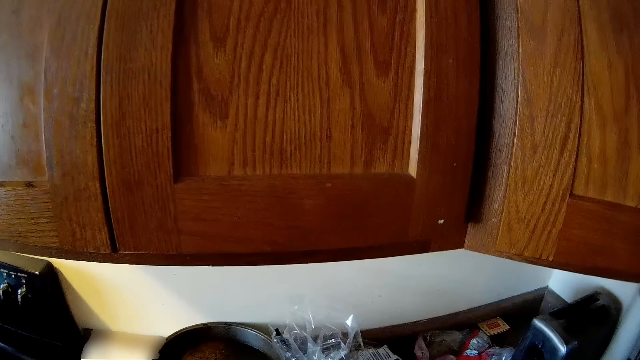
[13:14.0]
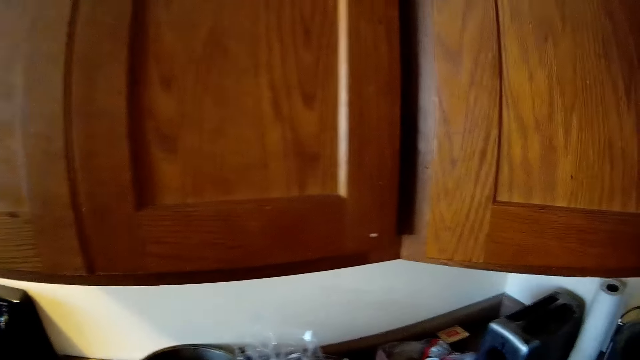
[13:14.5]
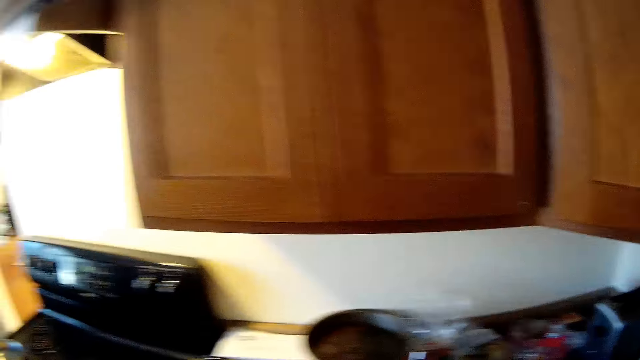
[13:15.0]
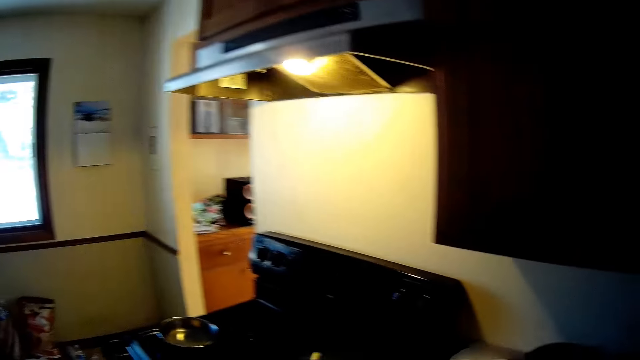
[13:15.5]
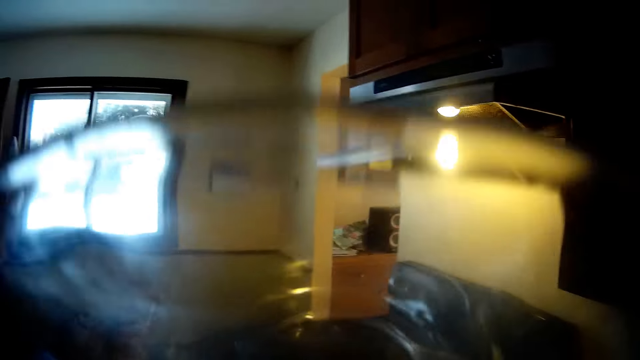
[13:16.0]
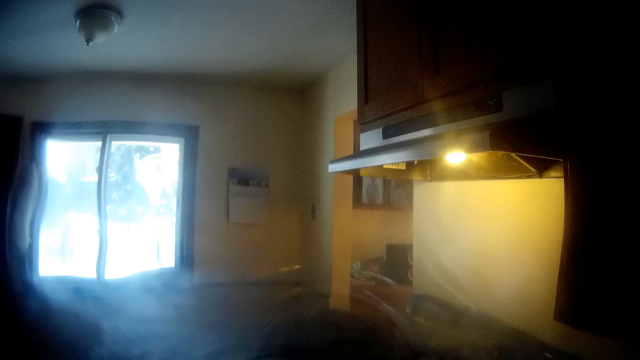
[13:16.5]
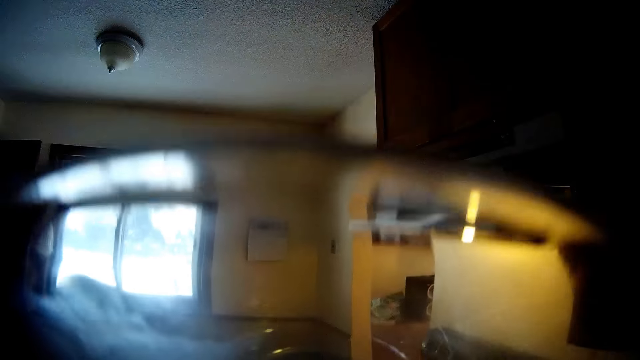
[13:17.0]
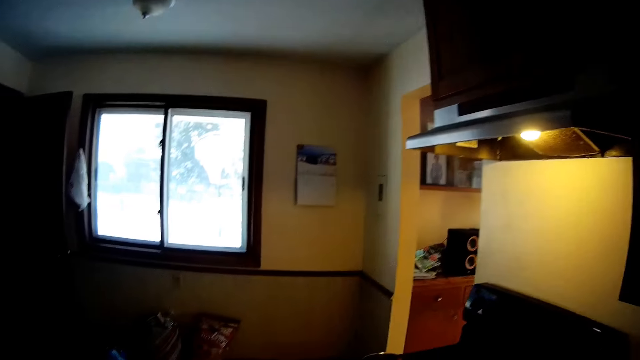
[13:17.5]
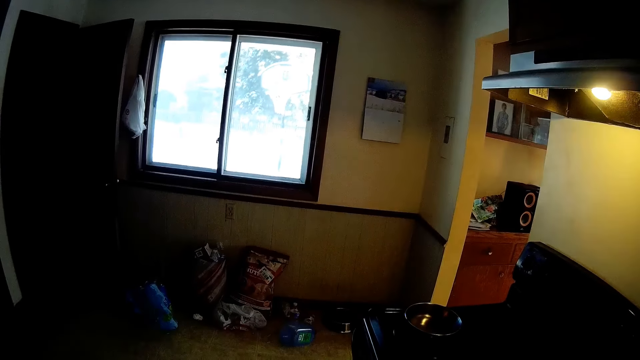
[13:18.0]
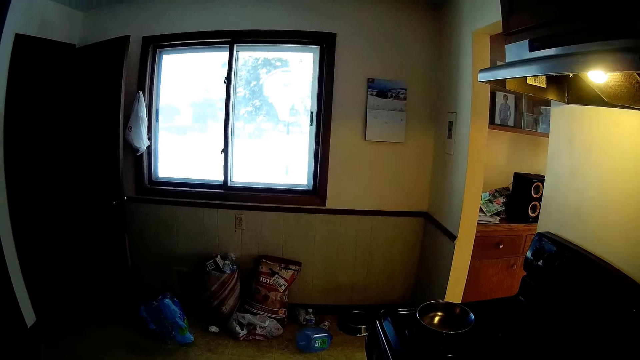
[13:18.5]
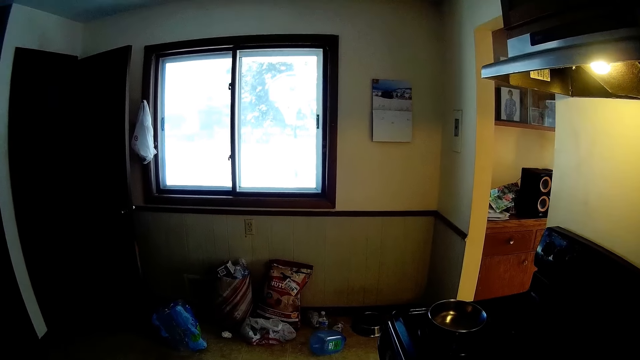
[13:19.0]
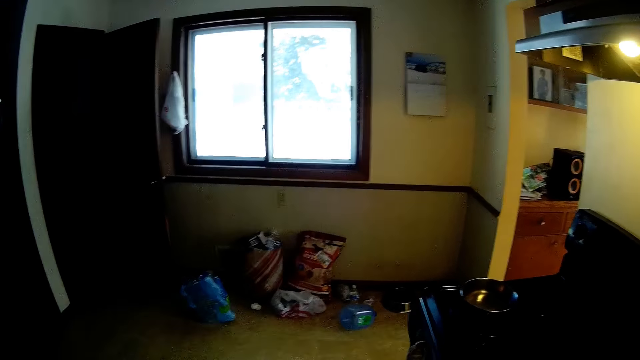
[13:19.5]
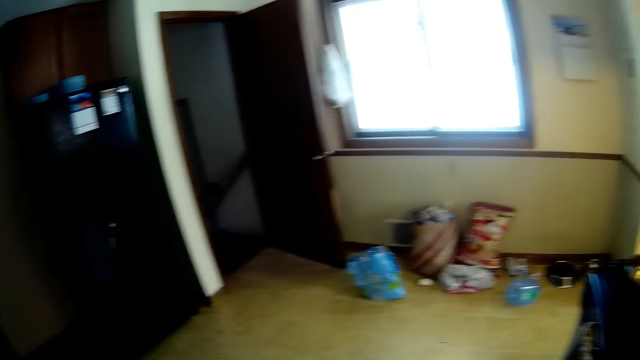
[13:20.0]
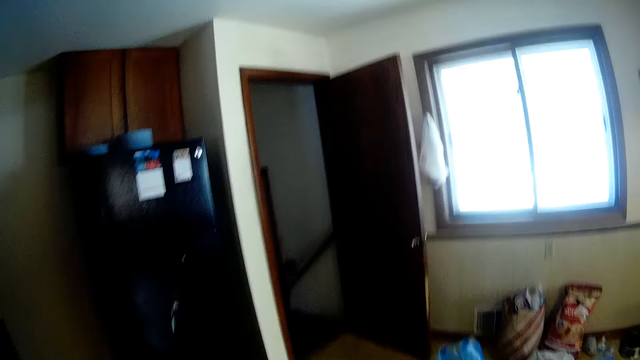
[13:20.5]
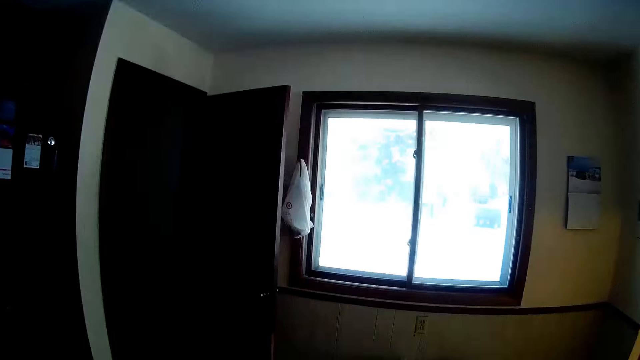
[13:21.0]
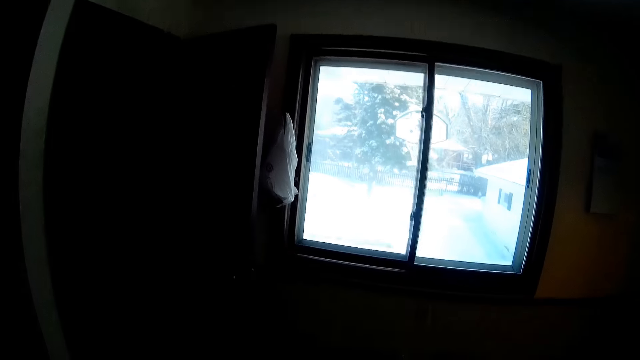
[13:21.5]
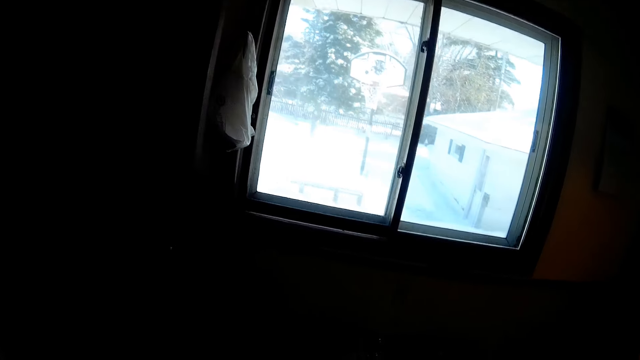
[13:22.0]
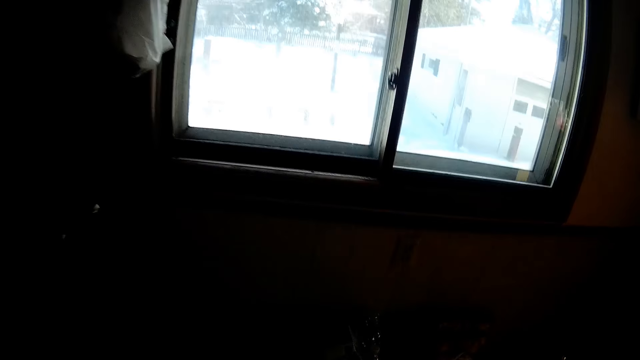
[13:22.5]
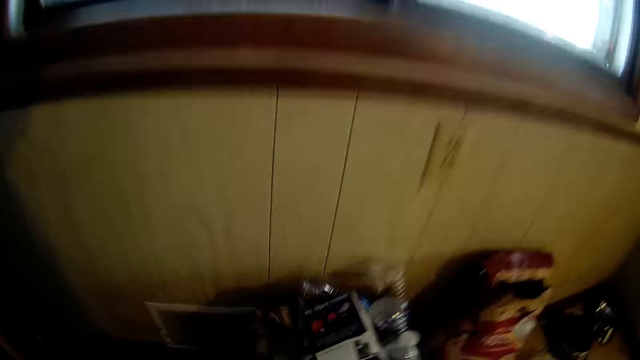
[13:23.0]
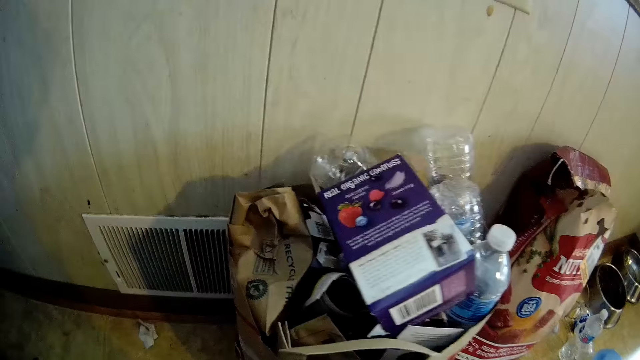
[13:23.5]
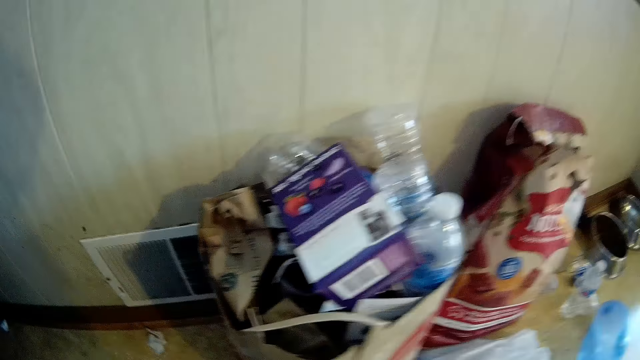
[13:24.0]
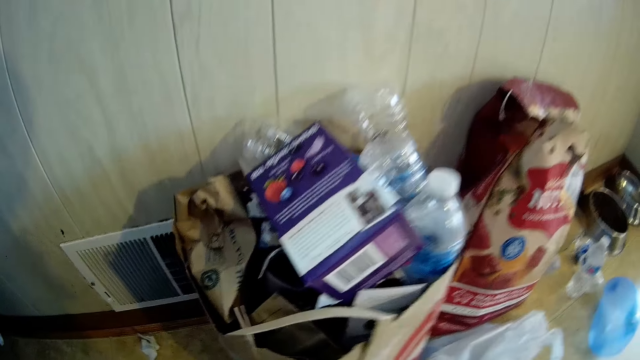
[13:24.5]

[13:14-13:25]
The camera wearer drinks water from the glass container in her left hand. She looks around and walks about in the kitchen.

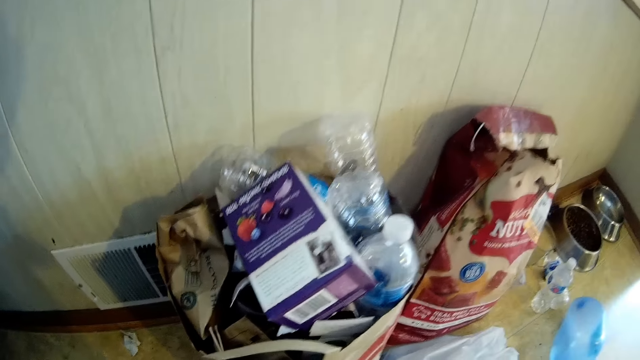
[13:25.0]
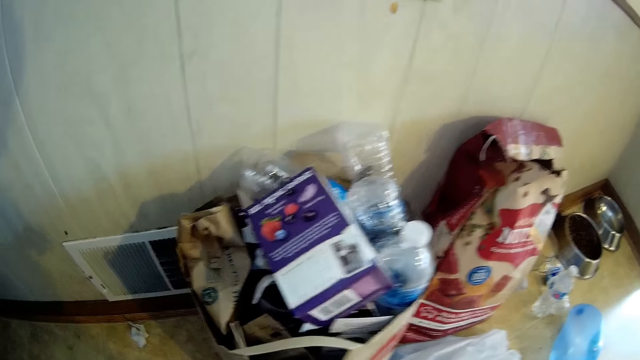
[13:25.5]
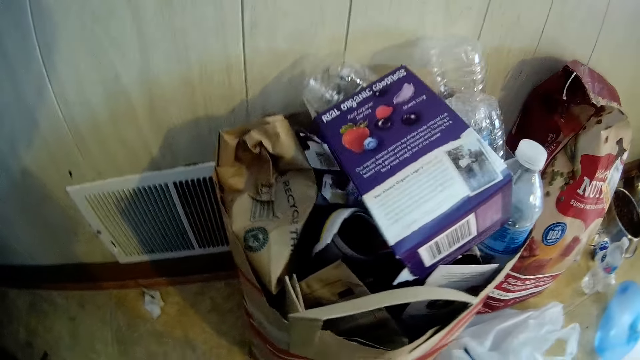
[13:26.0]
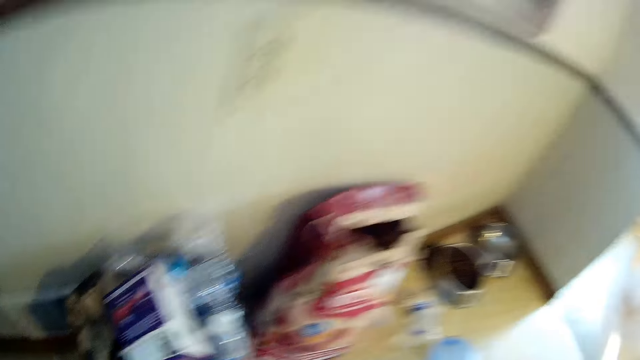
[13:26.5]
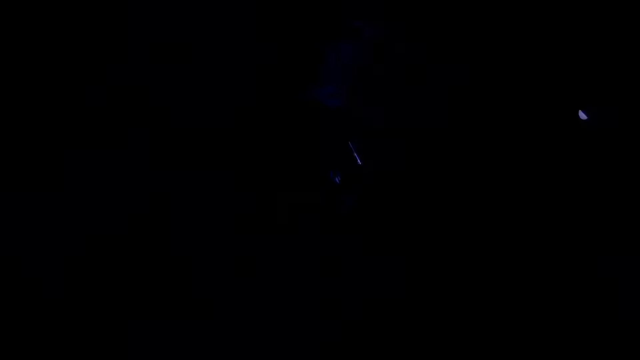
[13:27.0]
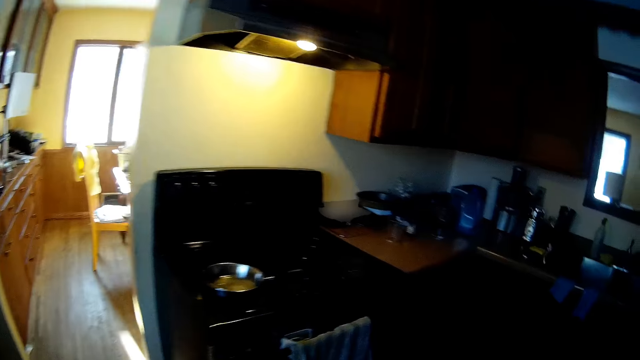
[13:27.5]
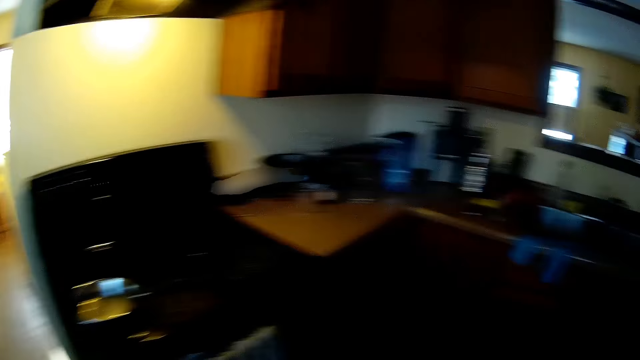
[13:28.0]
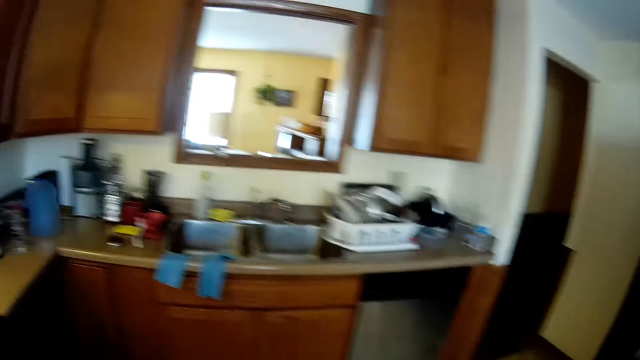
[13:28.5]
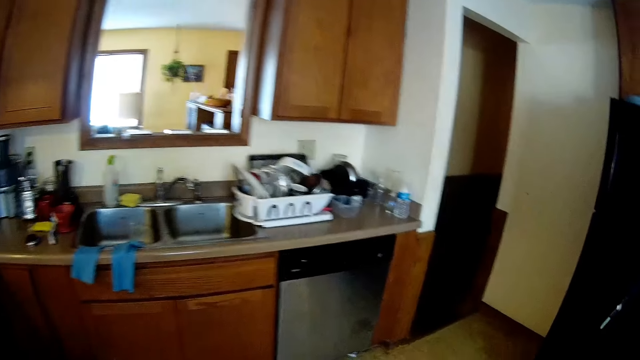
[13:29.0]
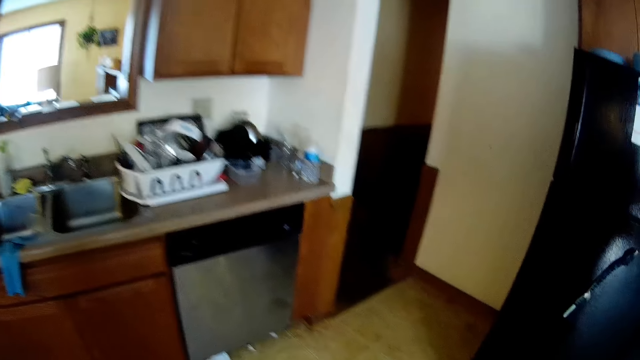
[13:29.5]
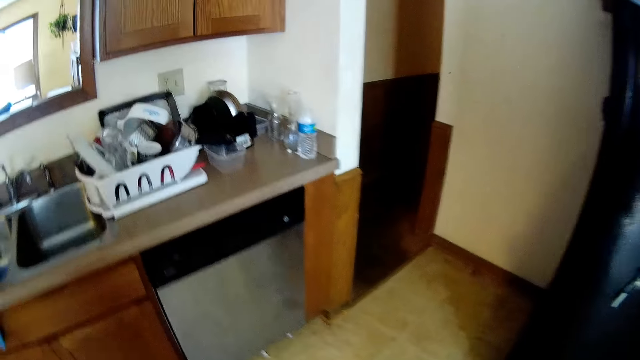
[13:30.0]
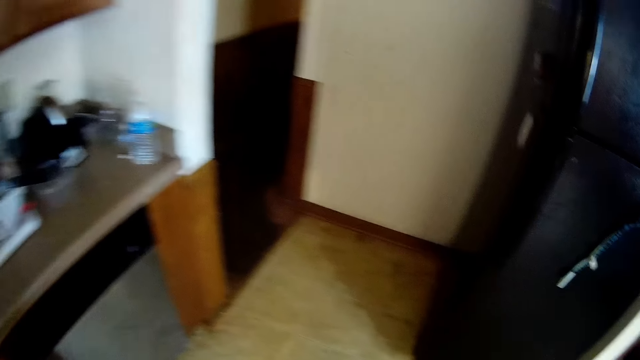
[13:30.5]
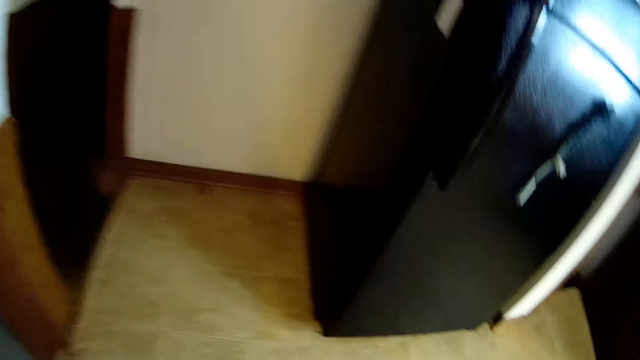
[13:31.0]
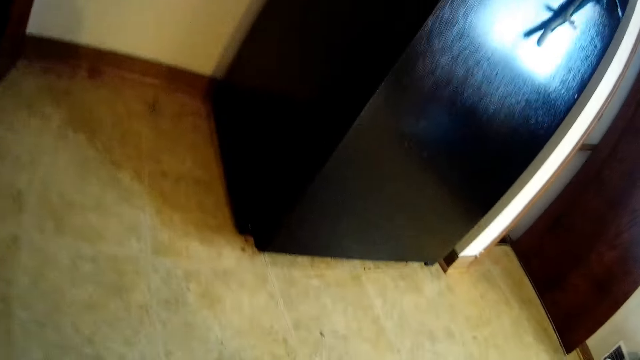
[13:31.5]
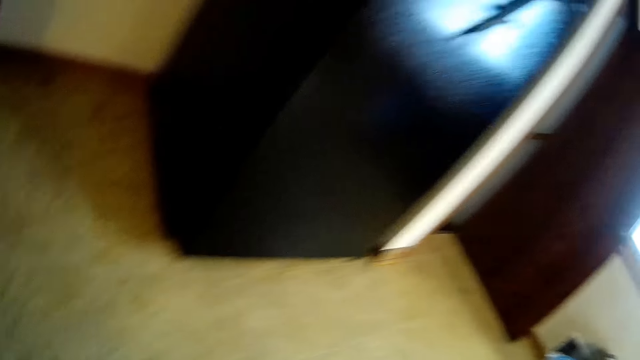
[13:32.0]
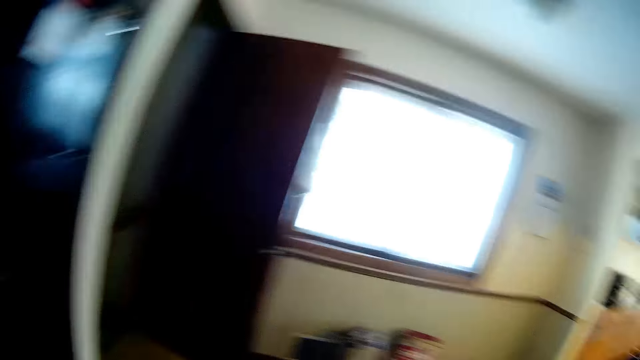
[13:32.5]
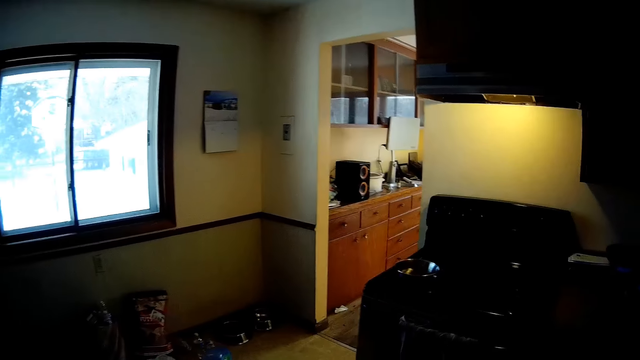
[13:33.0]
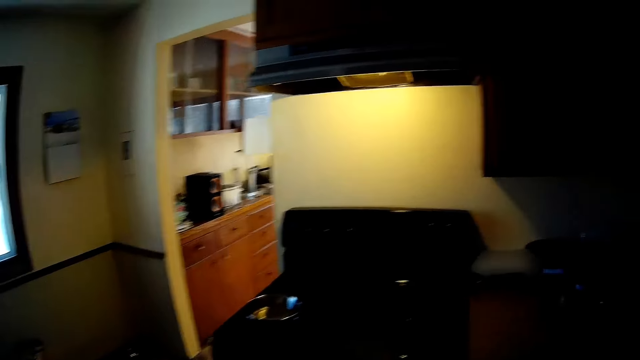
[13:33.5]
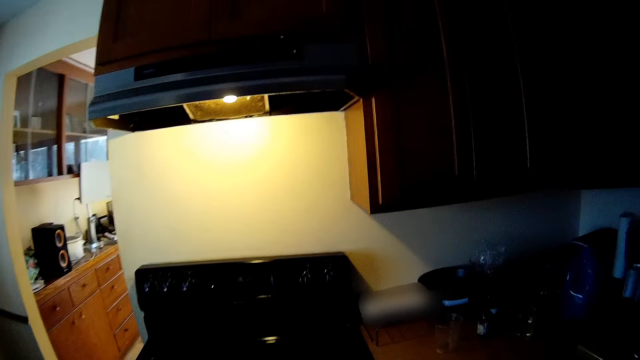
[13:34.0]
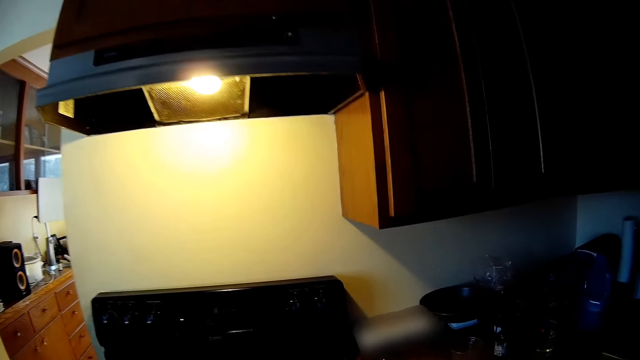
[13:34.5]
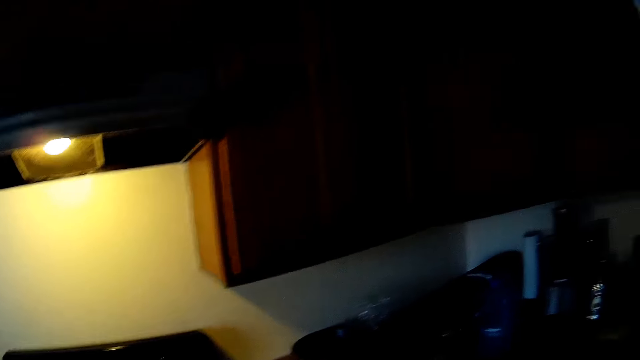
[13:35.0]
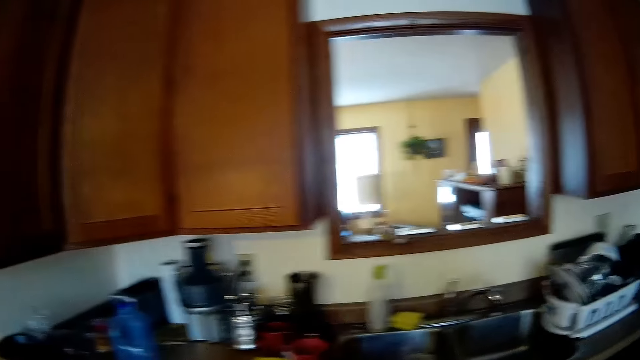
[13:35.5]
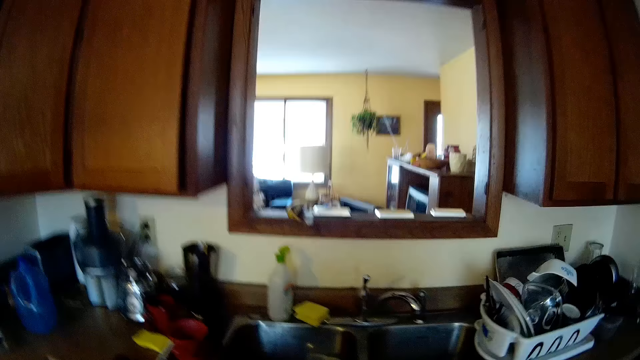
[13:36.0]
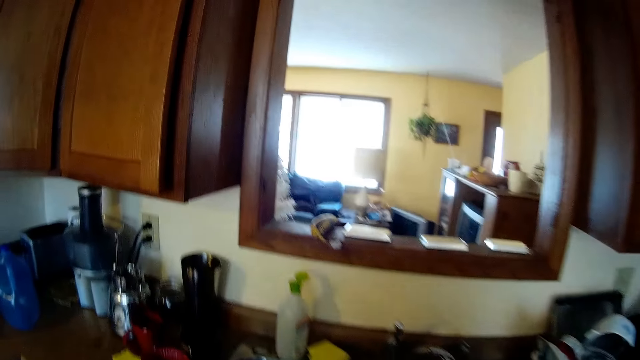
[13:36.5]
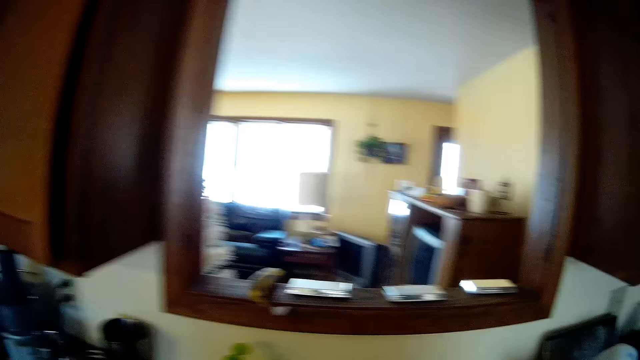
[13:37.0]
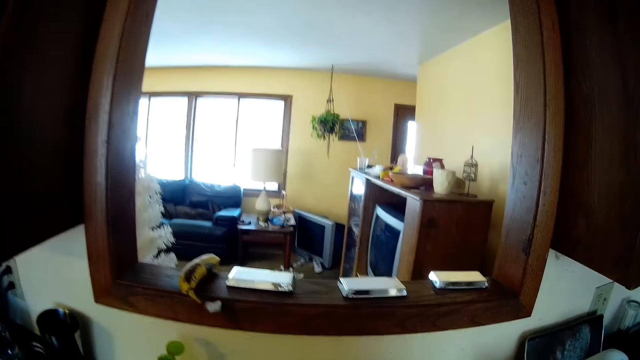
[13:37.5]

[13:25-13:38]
The camera wearer looks around. They walk around. They look around.
